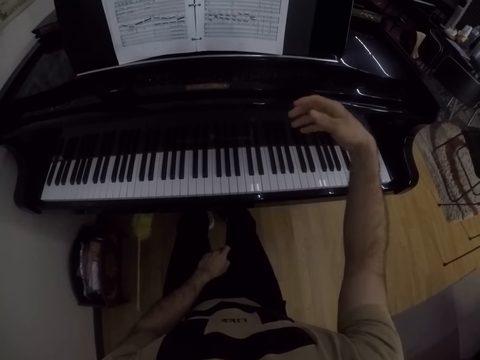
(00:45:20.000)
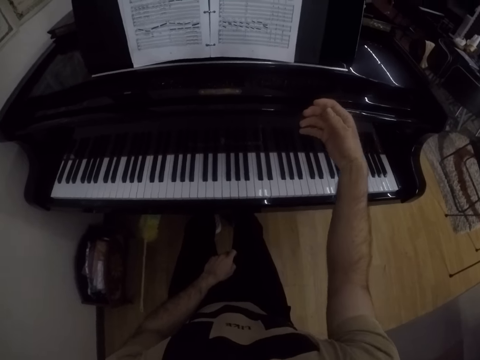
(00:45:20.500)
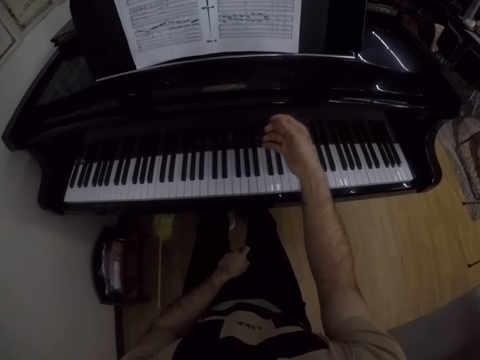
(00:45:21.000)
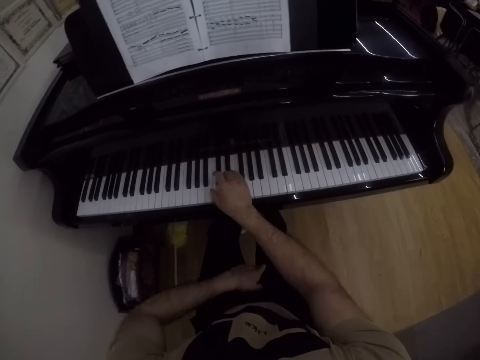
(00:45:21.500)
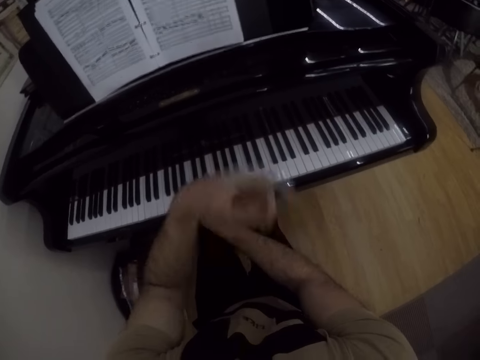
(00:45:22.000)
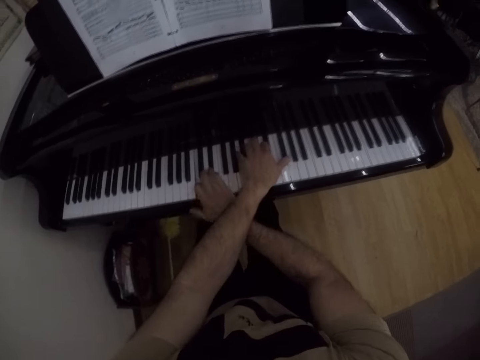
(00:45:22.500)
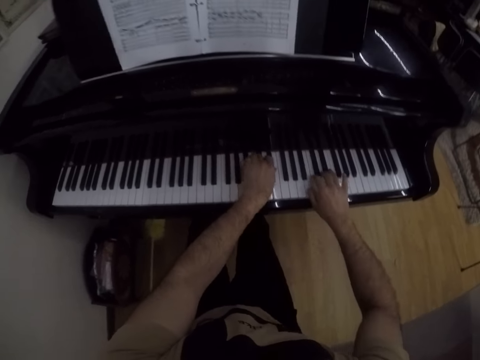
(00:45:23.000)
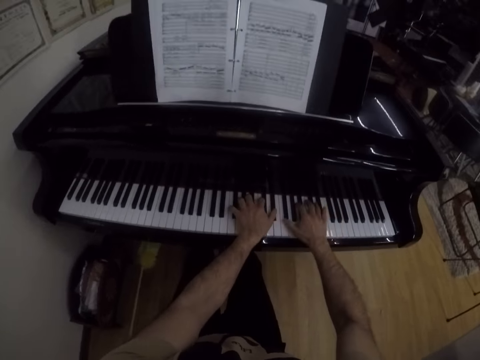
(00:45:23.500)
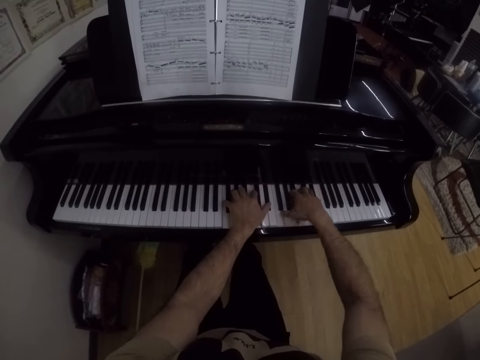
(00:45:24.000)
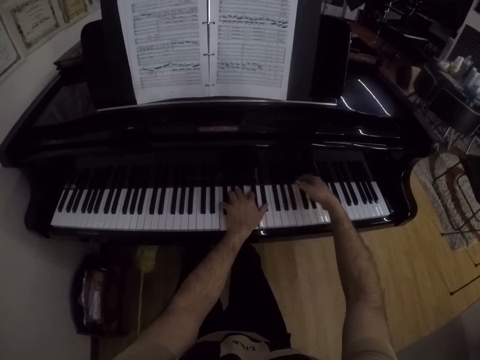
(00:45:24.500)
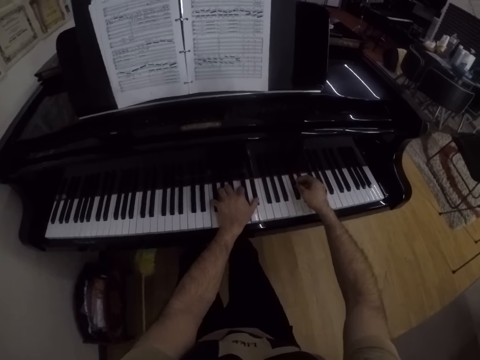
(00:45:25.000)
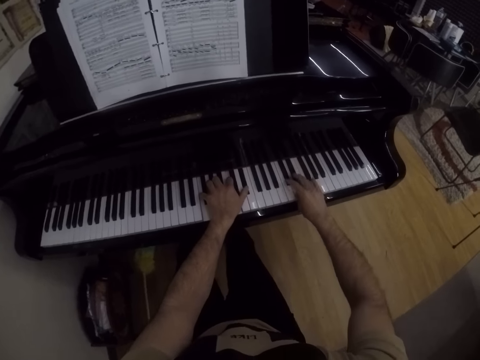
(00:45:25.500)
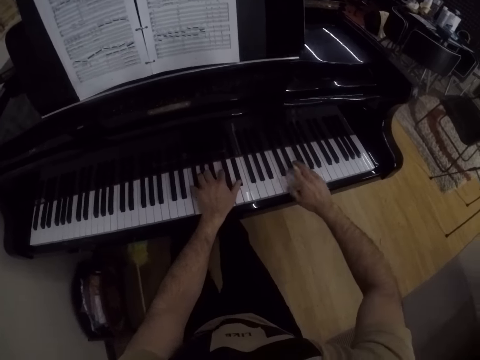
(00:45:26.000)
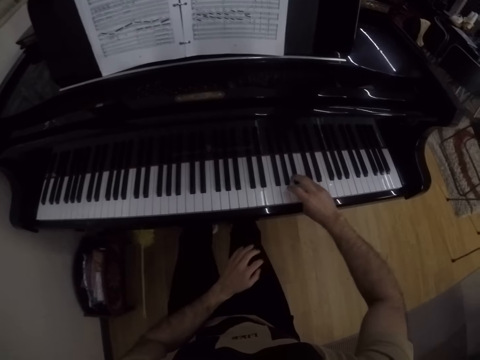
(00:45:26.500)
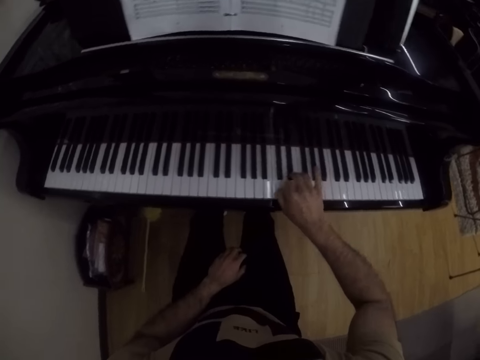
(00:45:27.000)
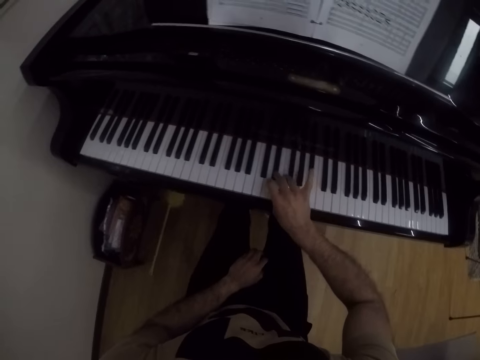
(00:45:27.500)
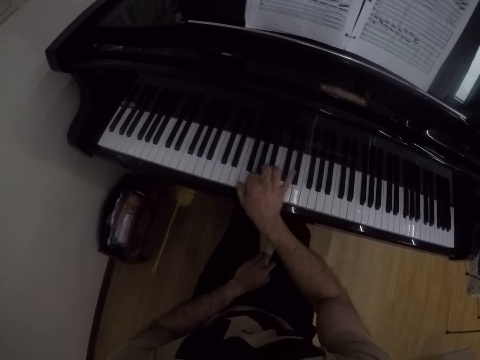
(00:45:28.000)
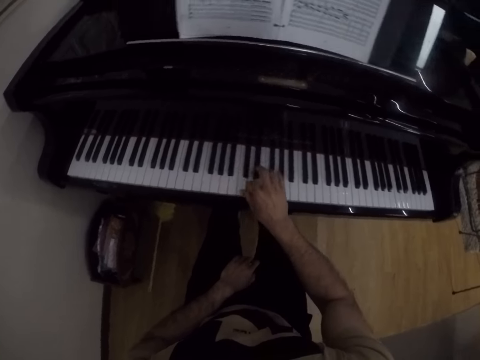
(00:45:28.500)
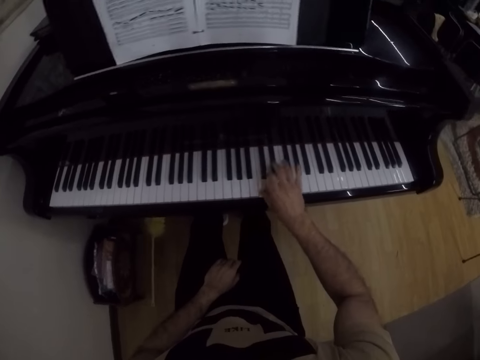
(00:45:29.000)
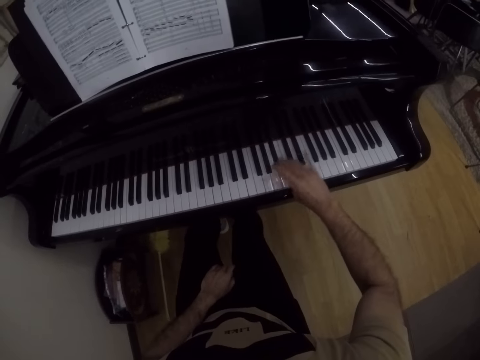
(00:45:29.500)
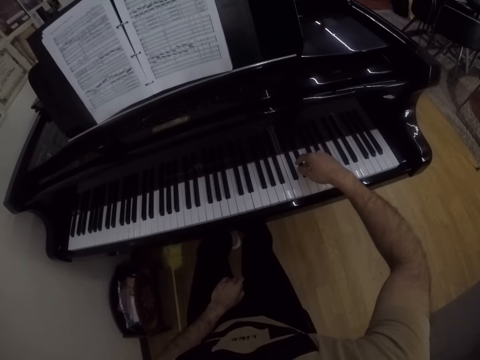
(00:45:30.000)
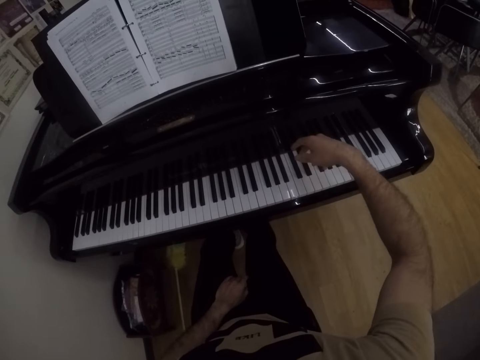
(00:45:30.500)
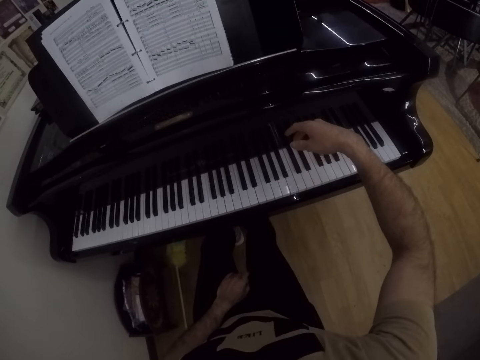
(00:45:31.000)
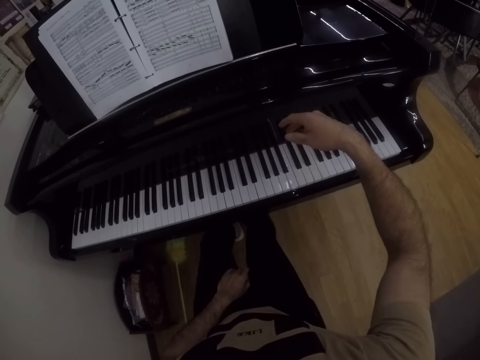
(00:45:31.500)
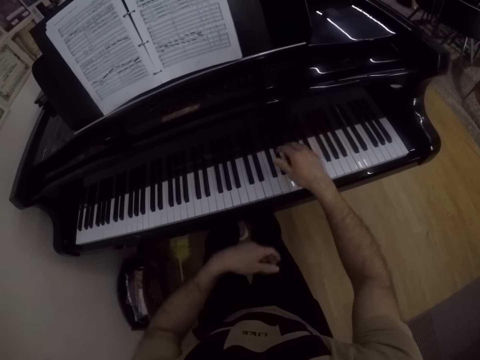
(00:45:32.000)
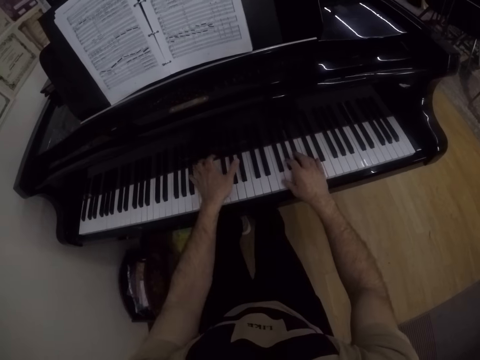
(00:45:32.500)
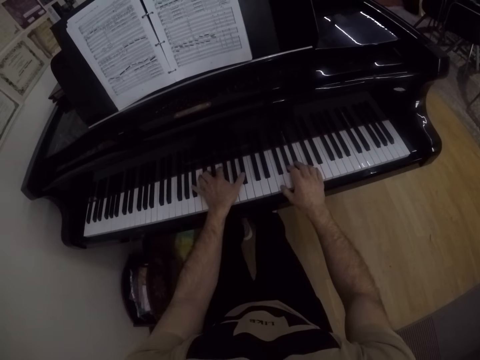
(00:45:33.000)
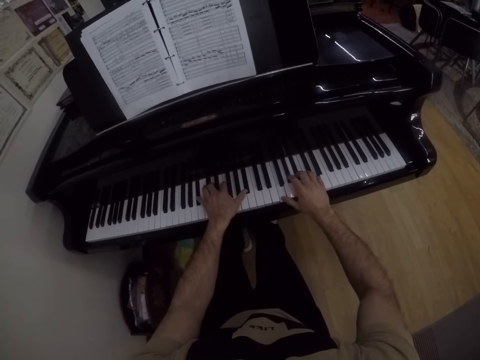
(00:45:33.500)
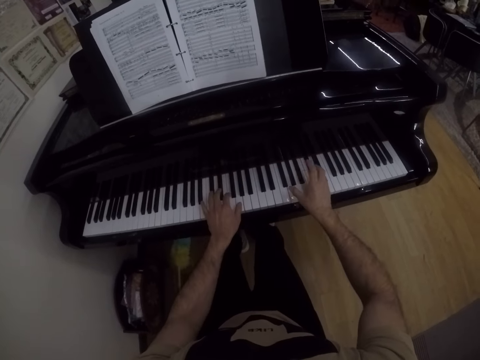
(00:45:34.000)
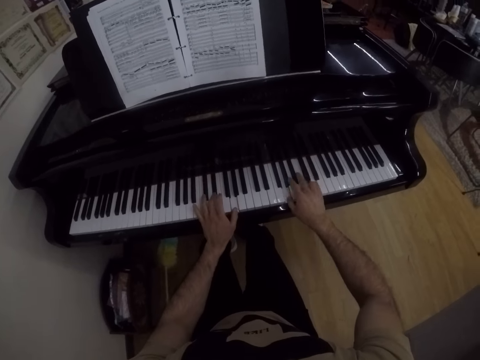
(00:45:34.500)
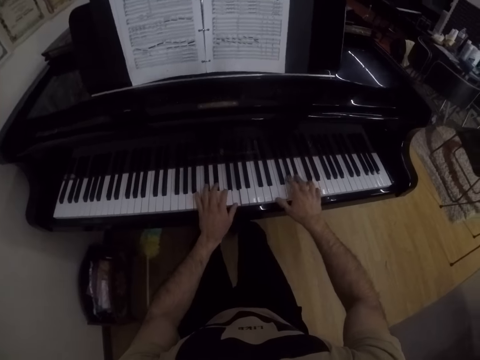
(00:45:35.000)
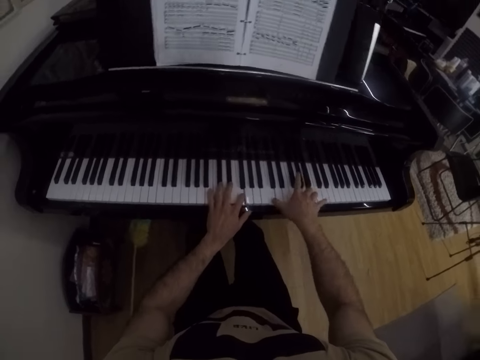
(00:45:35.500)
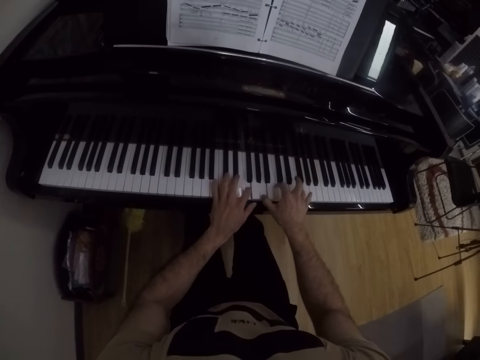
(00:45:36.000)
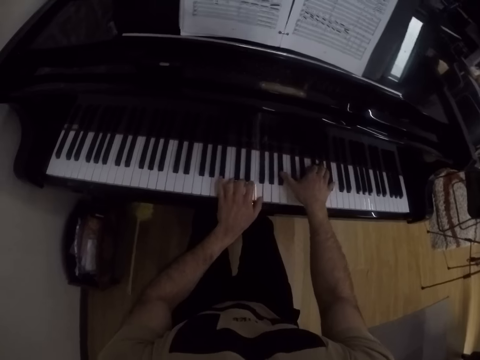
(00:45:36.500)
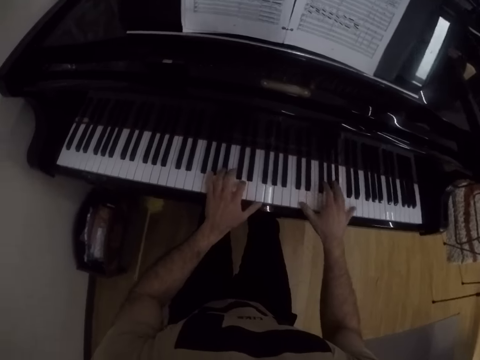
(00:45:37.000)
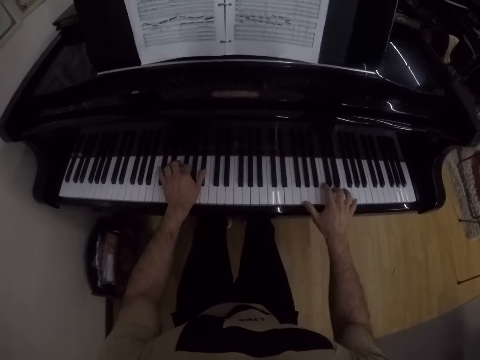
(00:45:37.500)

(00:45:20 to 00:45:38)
The camera wearer lifts the right hand from the keyboard. He plays the grand piano with his right hand. He plays the grand piano with both hands. He gesticulates with his right hand. He plays the grand piano with his right hand. He drops his left hand across his thighs. He plays the grand piano with his right hand. He moves the right hand to the thigh. He gesticulates with his right hand. He lifts the right hand from the keyboard. He plays the grand piano with both hands.

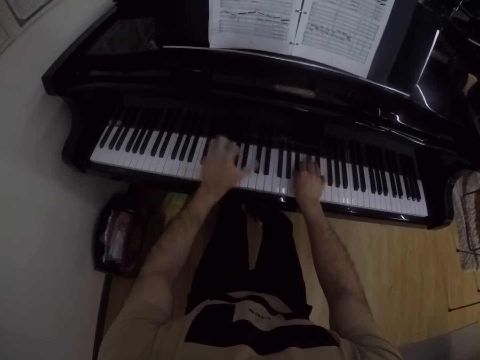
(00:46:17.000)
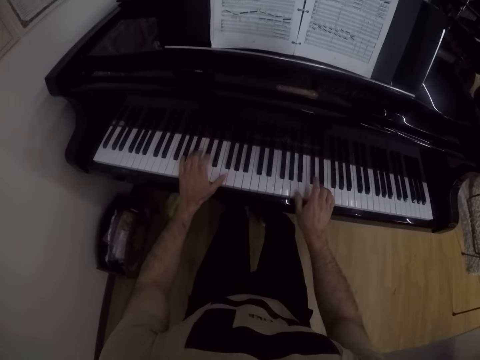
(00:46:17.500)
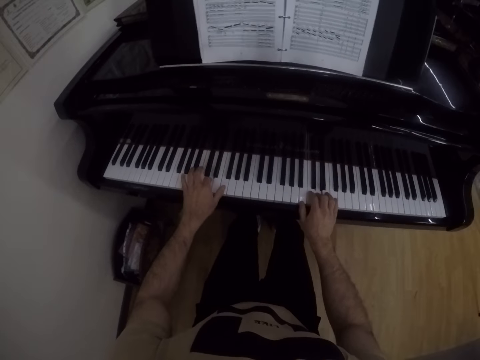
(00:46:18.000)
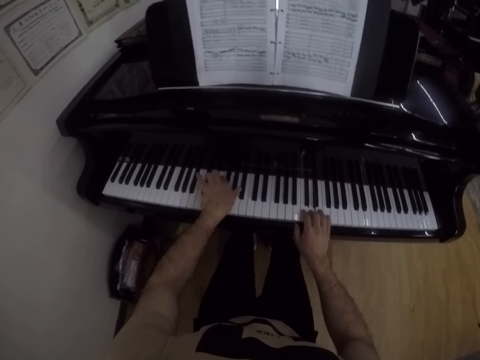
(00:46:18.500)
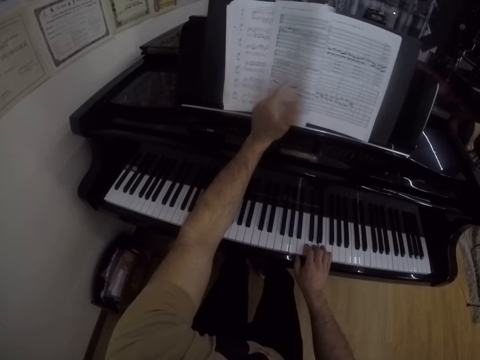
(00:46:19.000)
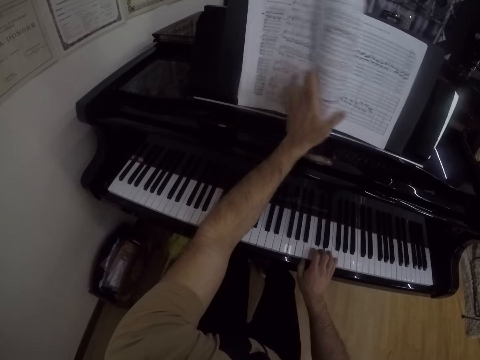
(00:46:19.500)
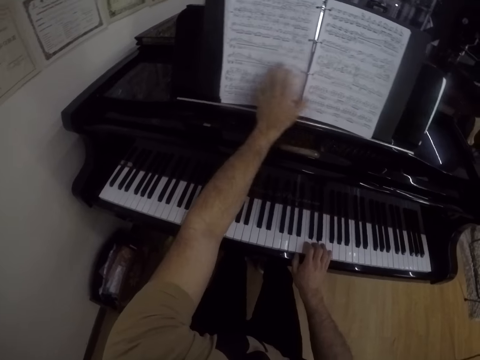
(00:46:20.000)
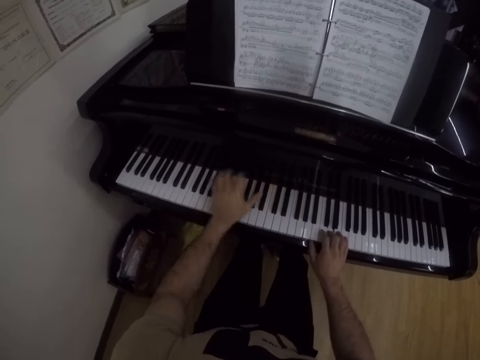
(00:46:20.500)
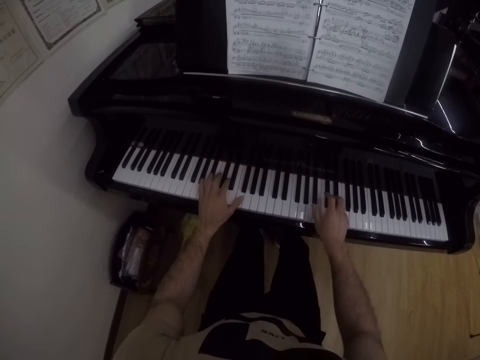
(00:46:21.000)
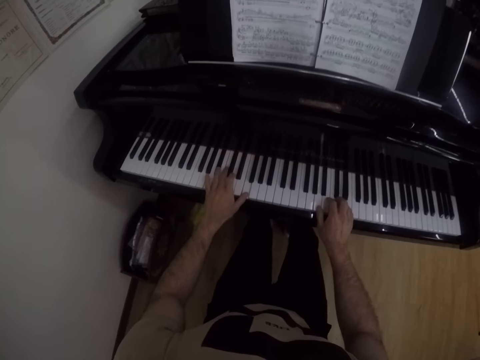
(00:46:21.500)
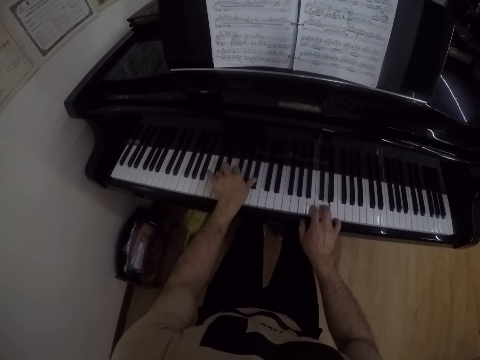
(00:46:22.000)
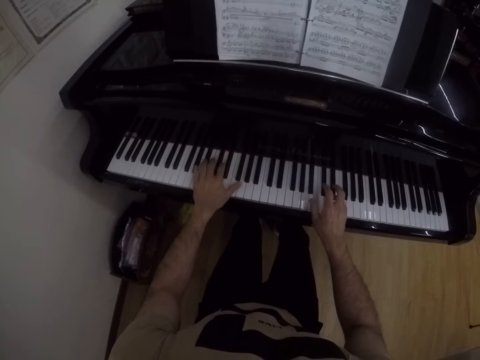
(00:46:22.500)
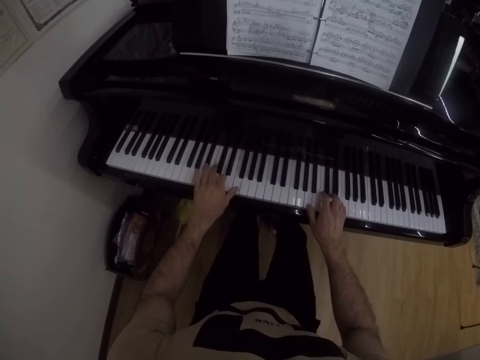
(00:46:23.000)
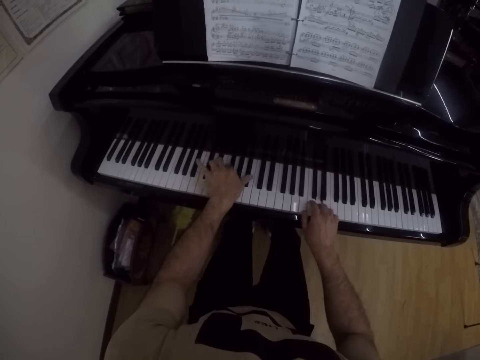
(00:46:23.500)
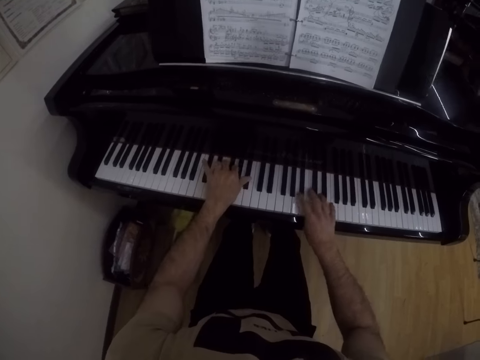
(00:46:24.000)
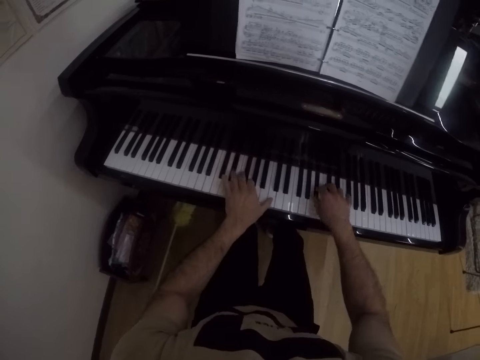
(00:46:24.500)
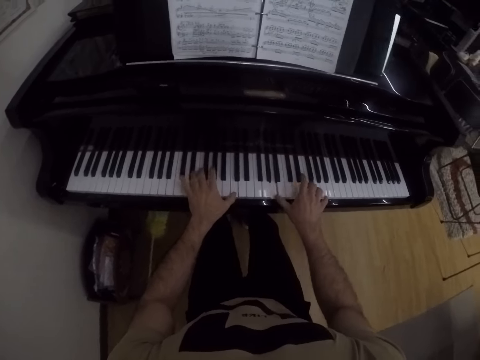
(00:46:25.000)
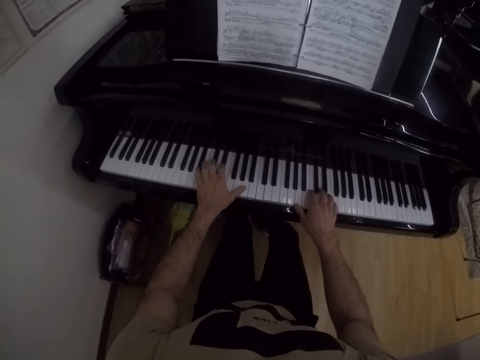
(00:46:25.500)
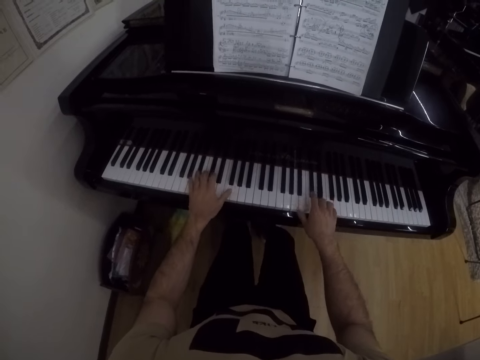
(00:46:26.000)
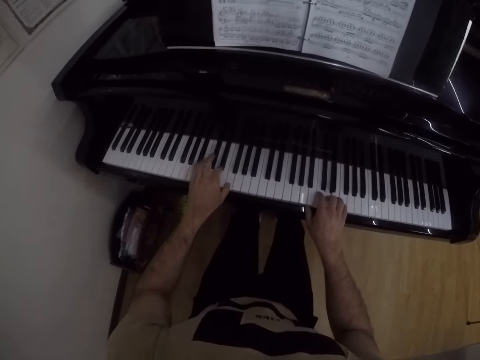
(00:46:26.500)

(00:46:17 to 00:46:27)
The camera wearer flips through the pages of a book on the grand piano with his left hand. He plays the grand piano with both hands.
